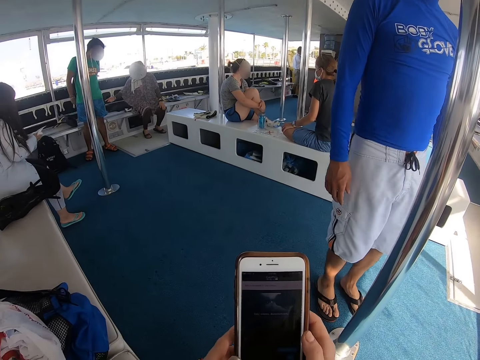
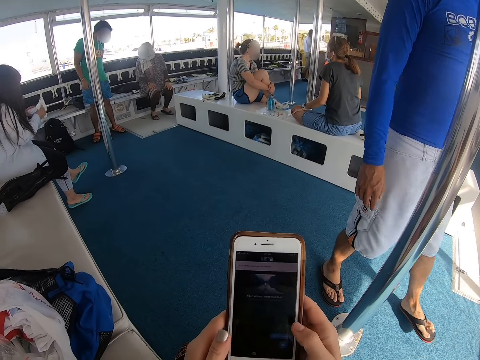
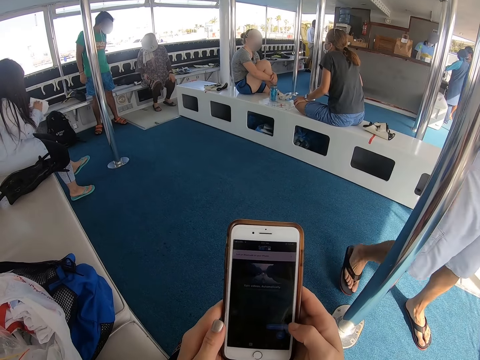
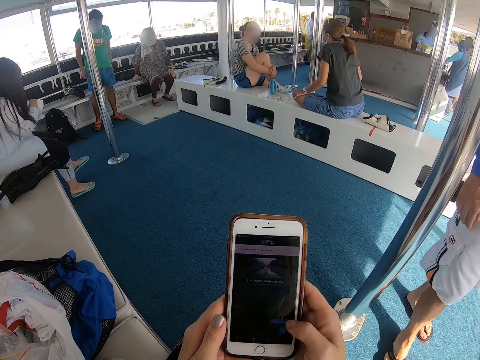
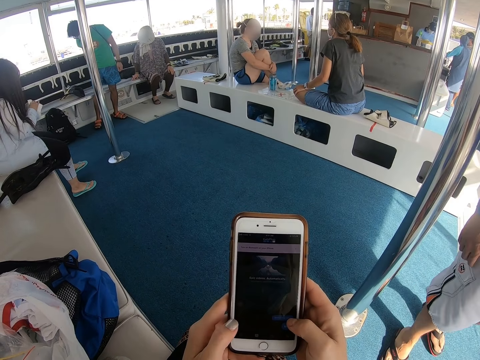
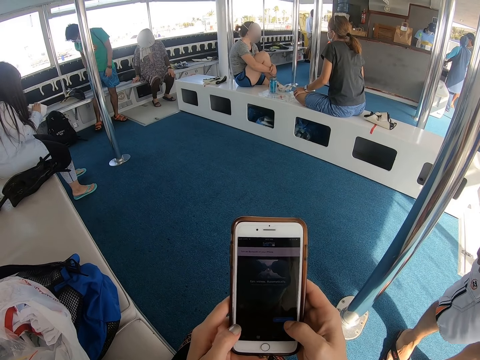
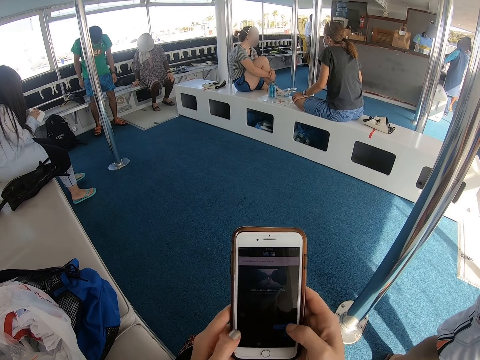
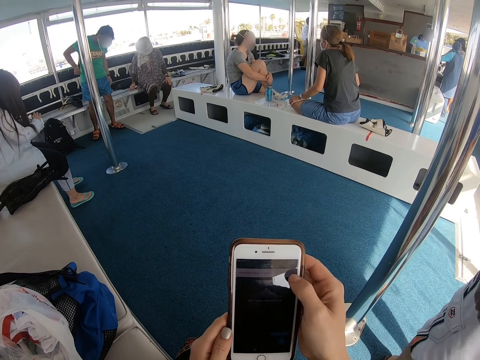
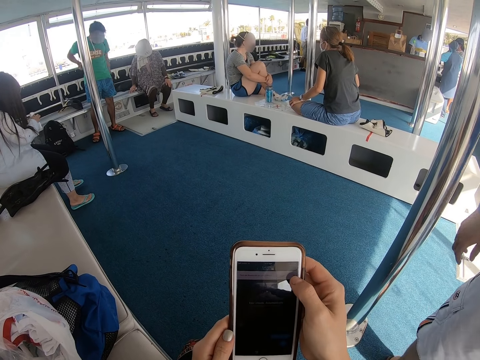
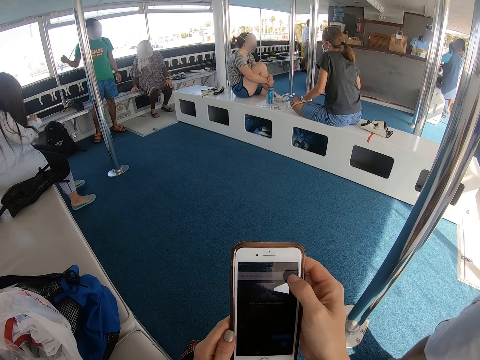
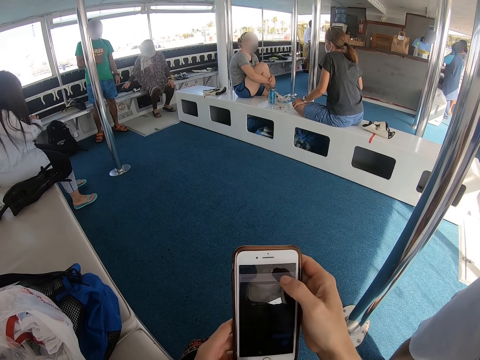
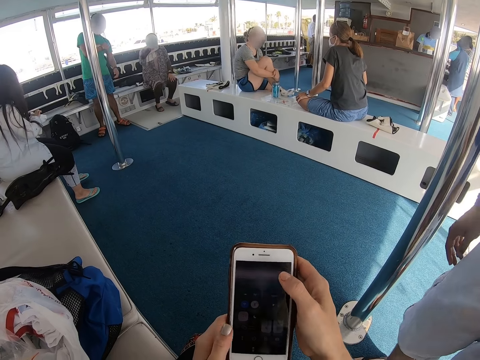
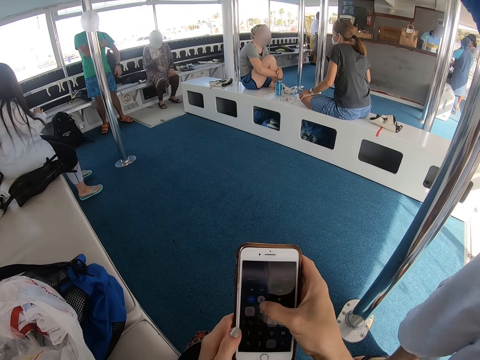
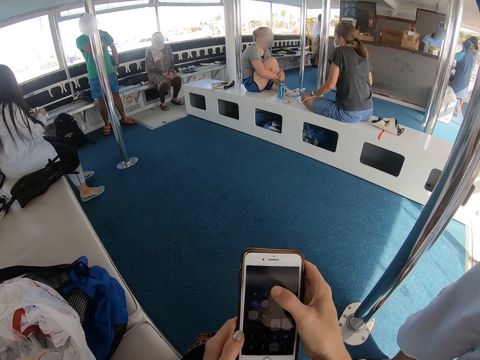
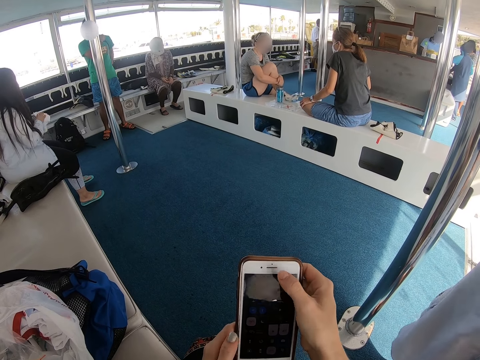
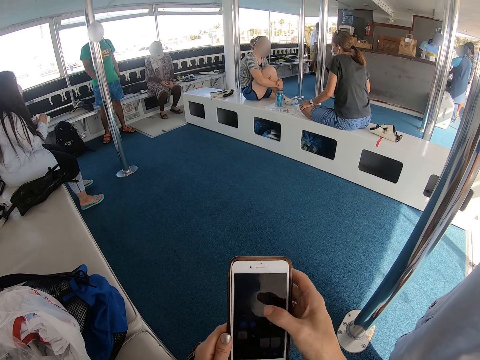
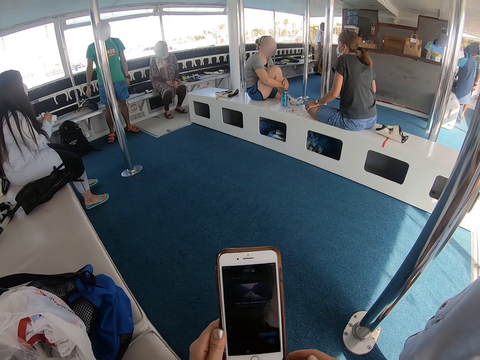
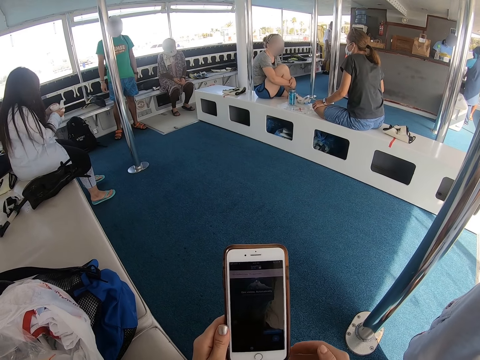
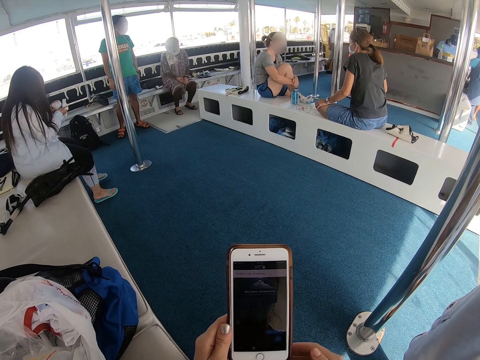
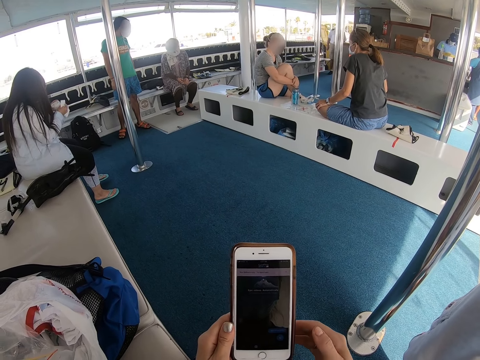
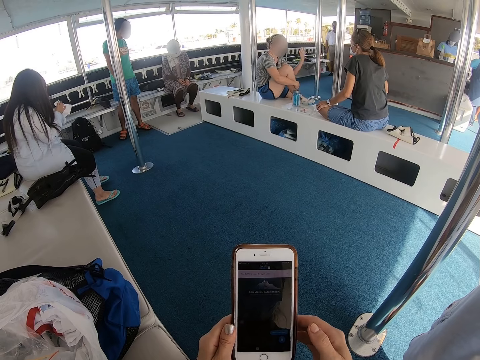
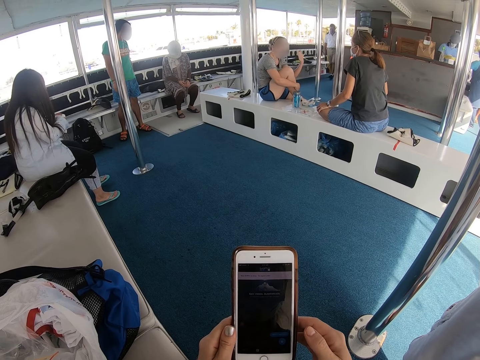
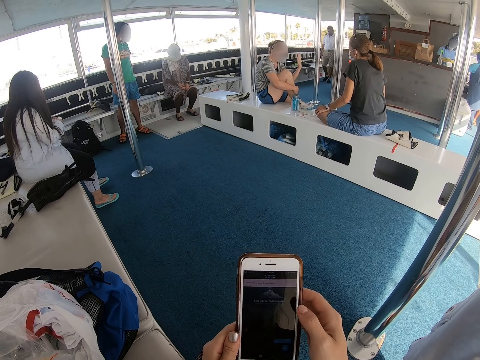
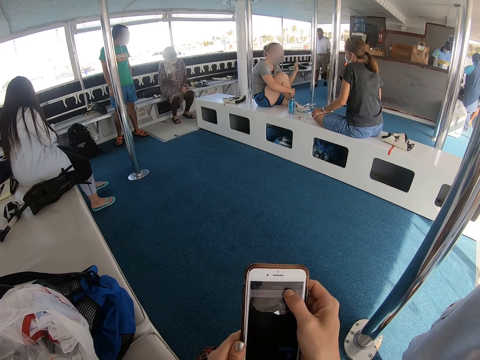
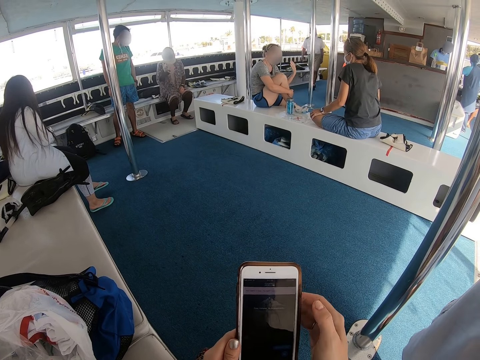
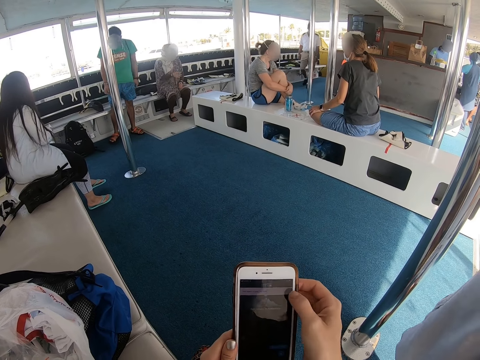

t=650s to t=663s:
The camera wearer scrolls on the cellphone. They operate the phone.

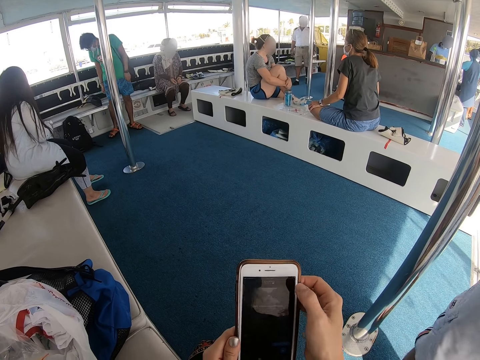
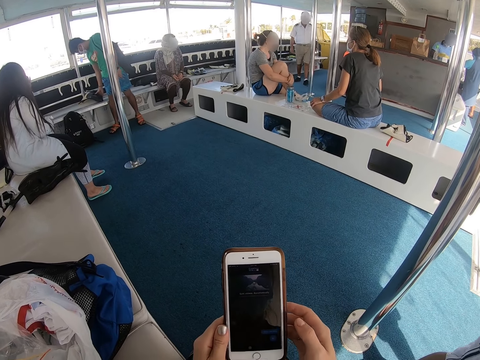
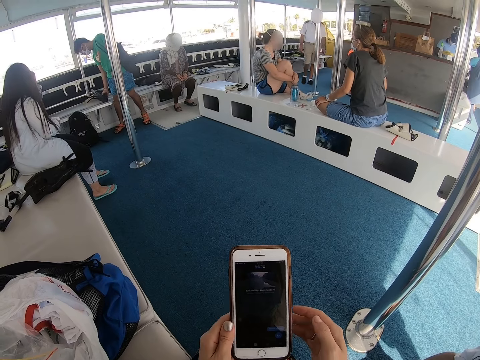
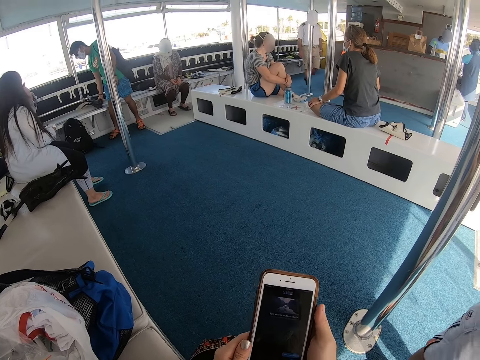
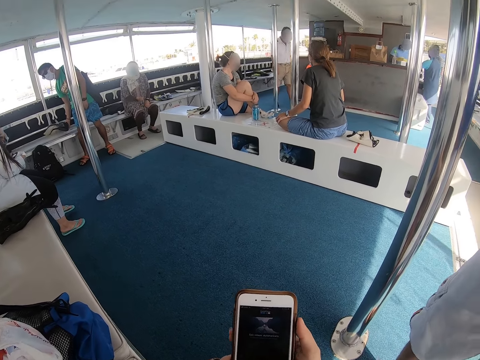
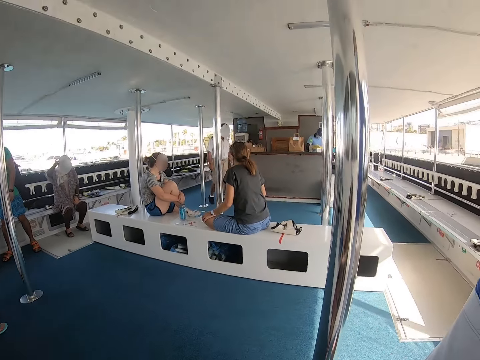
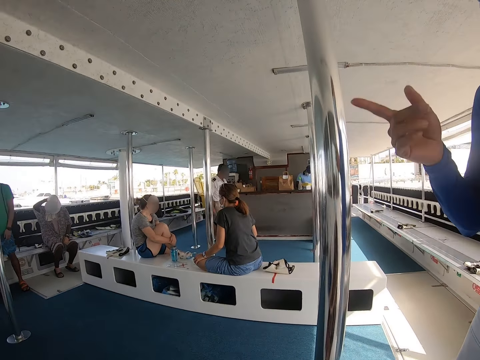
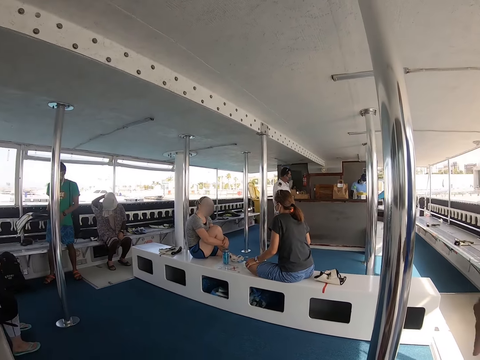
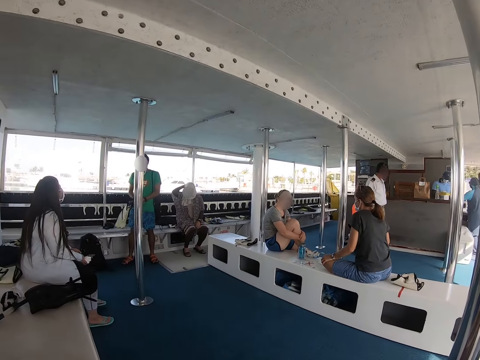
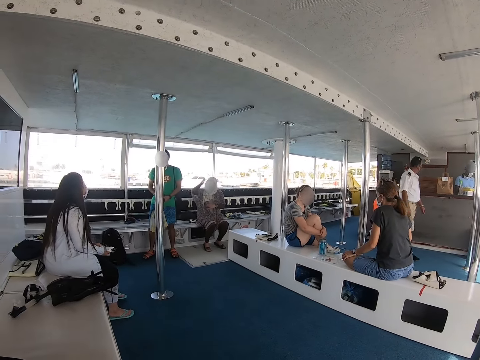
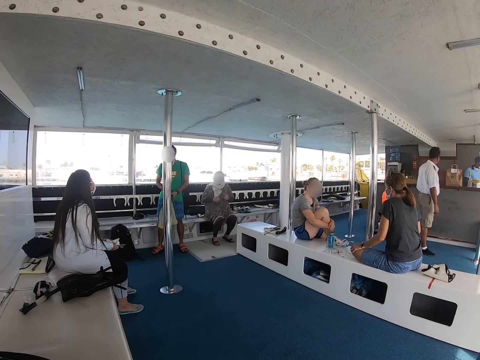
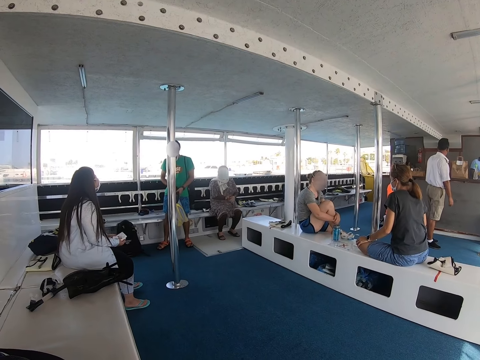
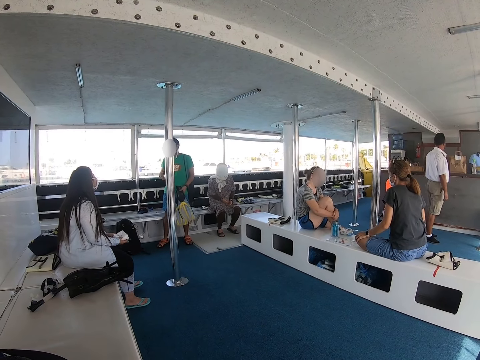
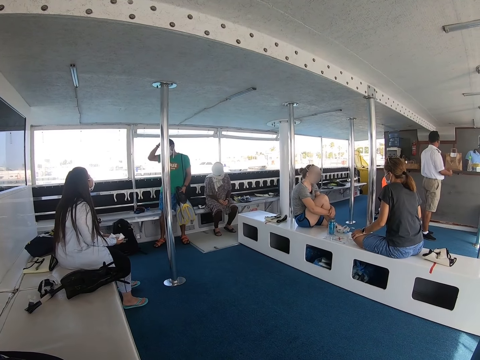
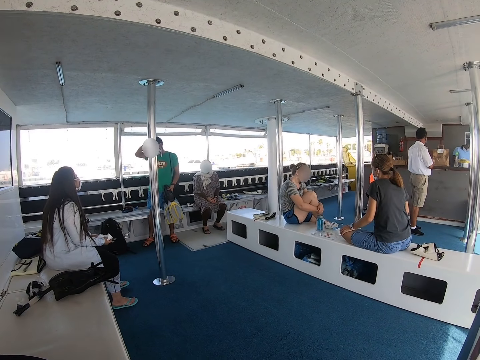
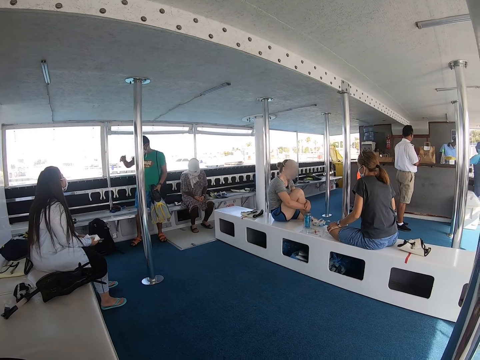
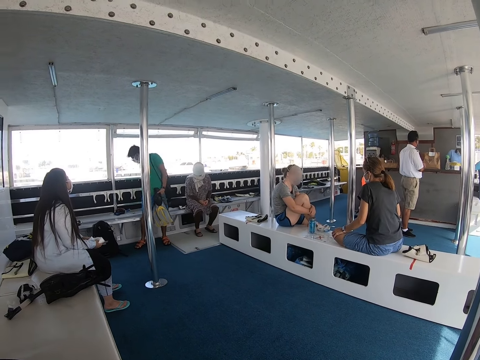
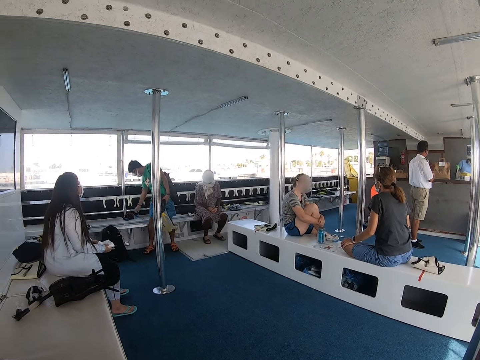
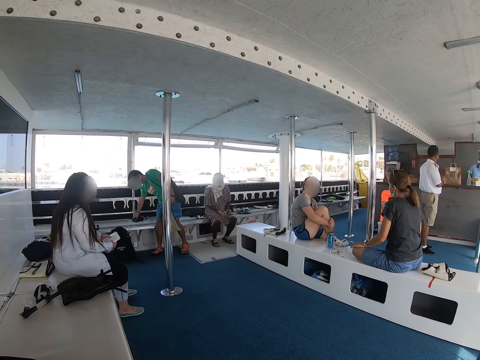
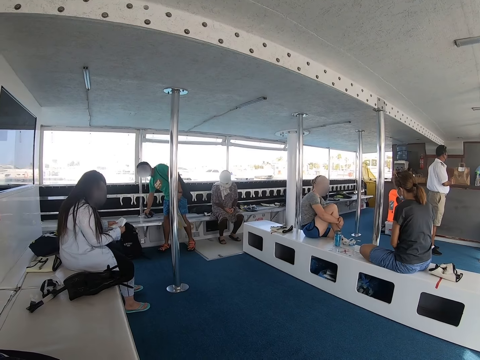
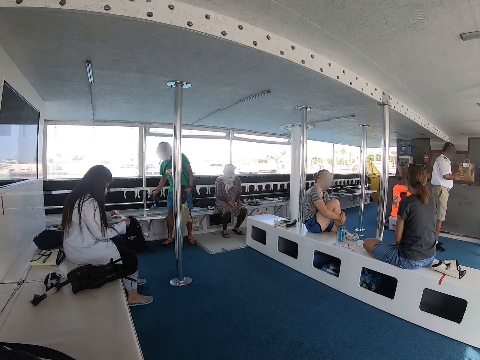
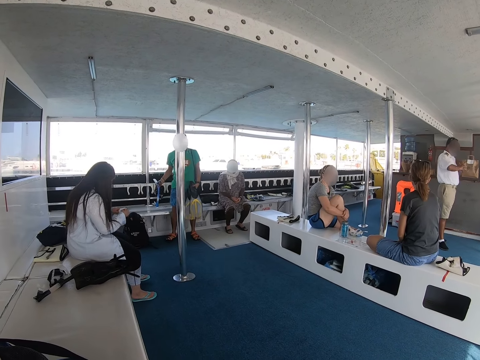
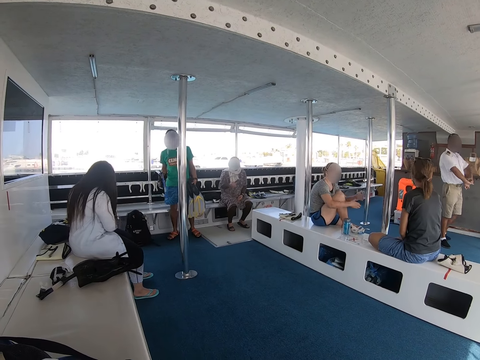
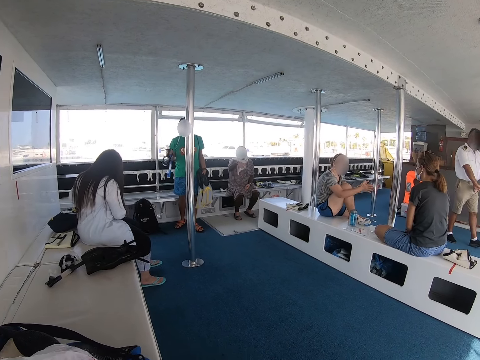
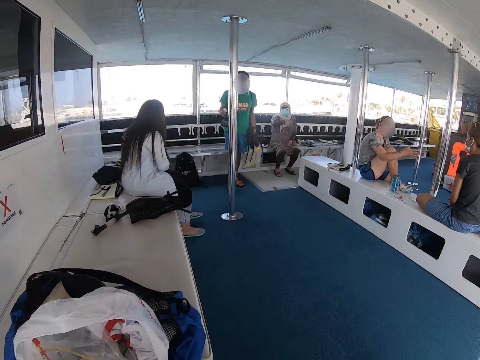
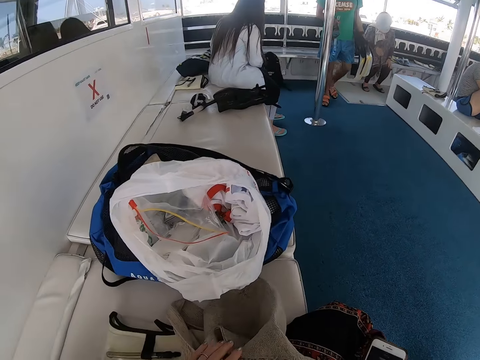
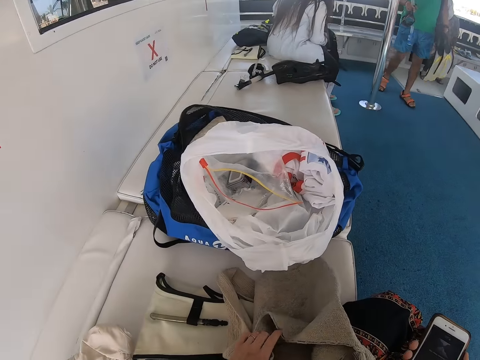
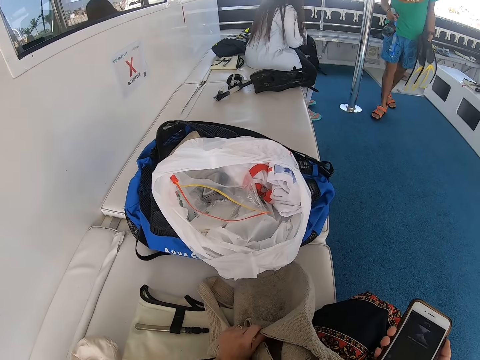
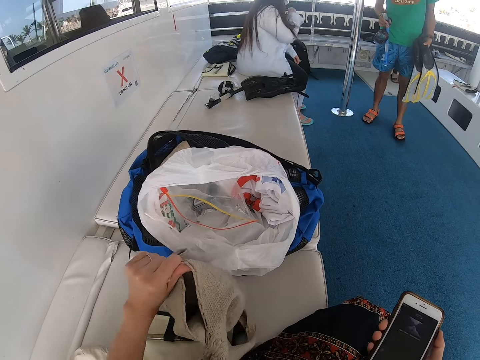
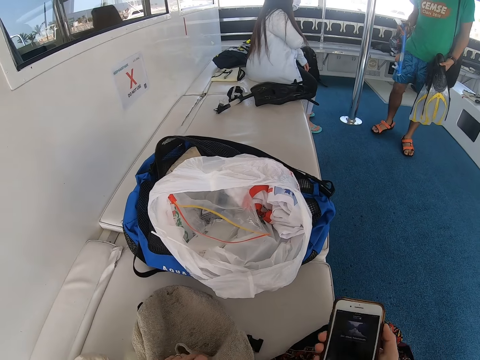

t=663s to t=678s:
The camera wearer looks around in the ferry. They interact. A man points with the right hand. The camera wearer looks around. They touch the cloth on top of the yacht seat. They adjust a bag.
